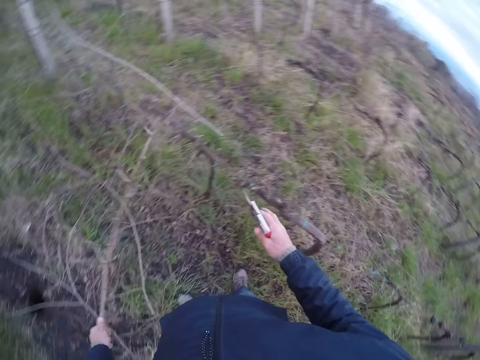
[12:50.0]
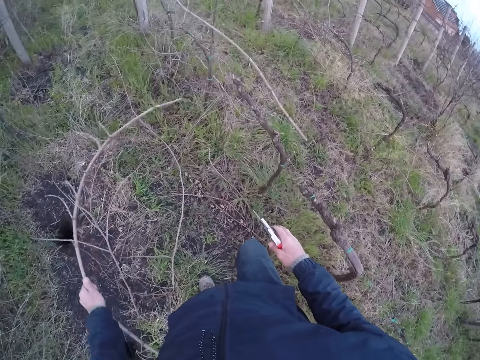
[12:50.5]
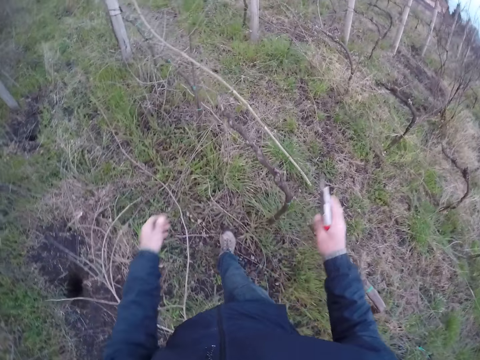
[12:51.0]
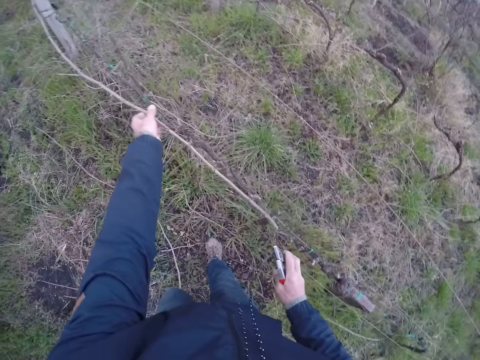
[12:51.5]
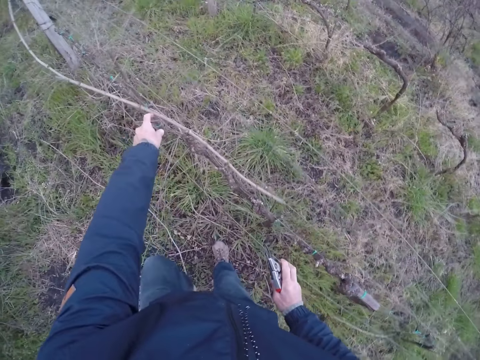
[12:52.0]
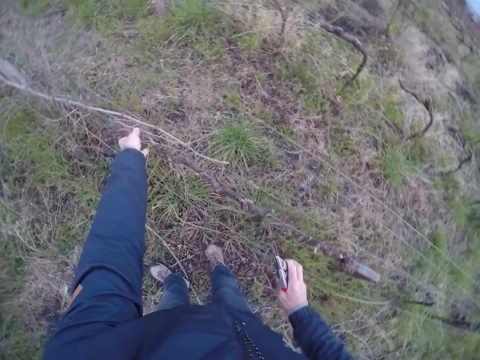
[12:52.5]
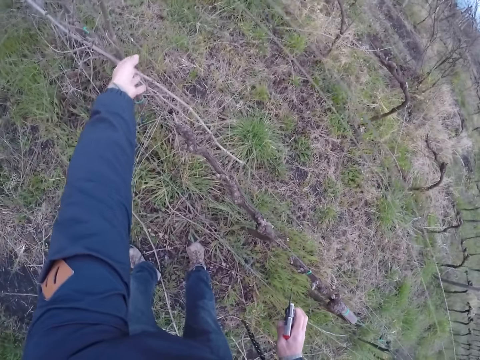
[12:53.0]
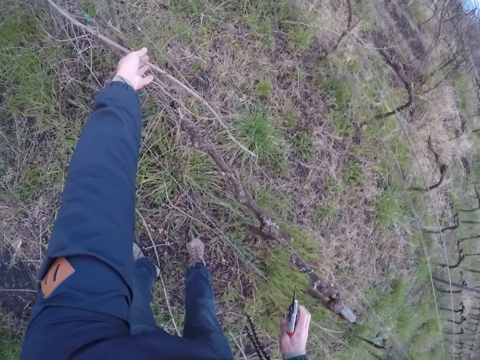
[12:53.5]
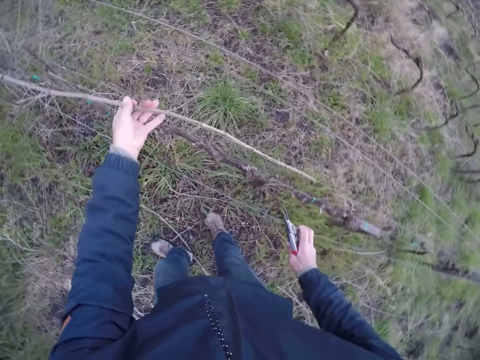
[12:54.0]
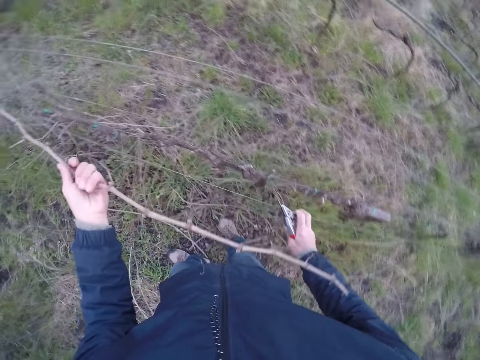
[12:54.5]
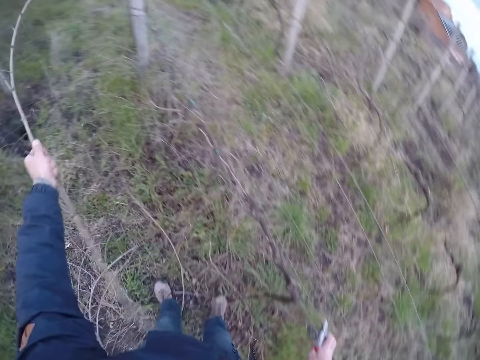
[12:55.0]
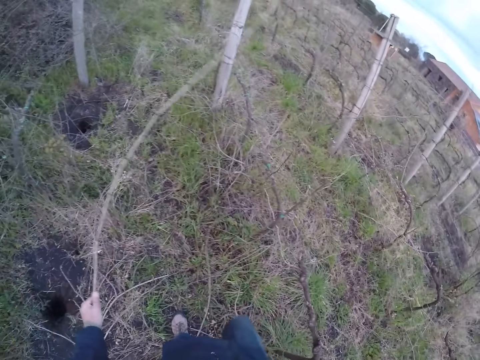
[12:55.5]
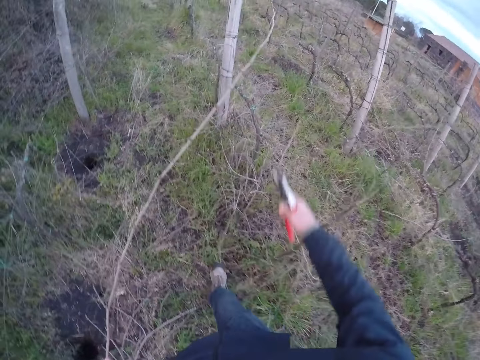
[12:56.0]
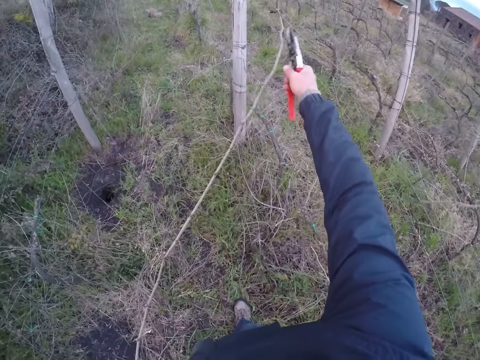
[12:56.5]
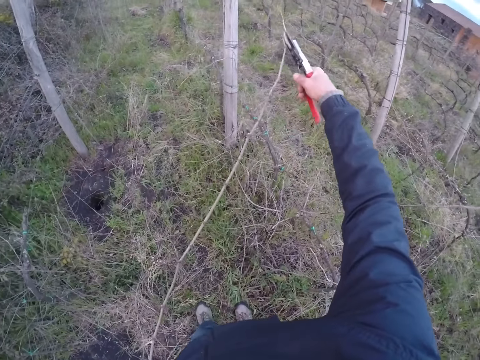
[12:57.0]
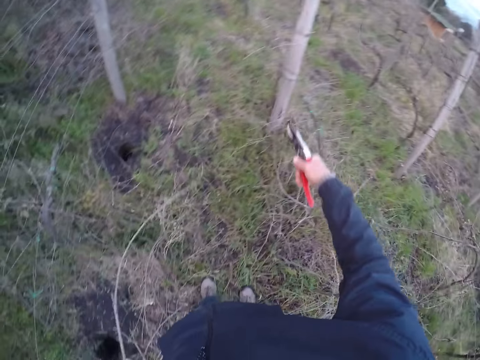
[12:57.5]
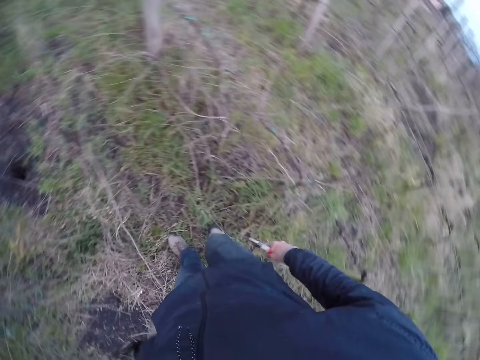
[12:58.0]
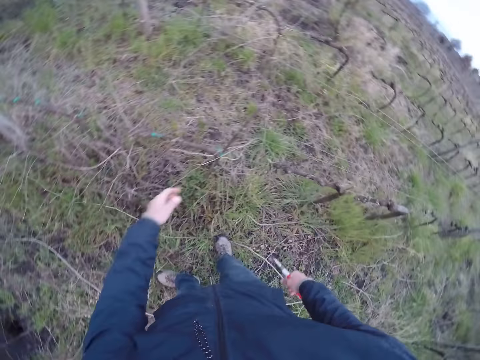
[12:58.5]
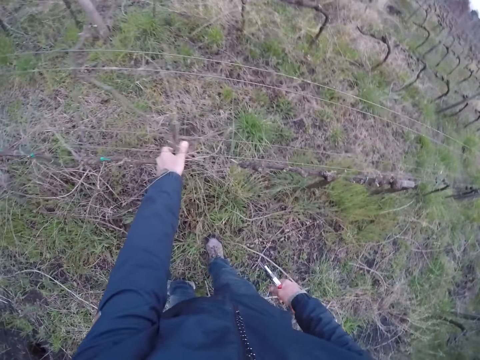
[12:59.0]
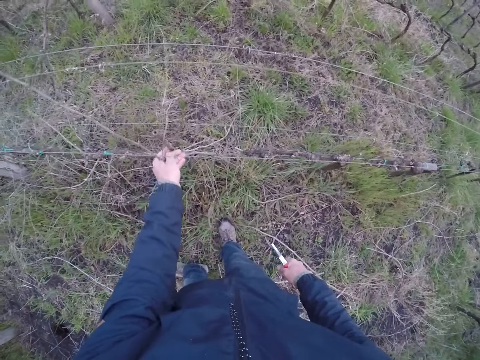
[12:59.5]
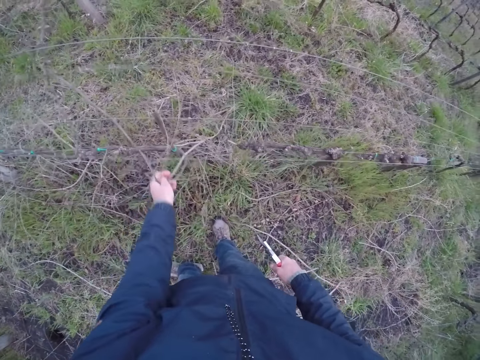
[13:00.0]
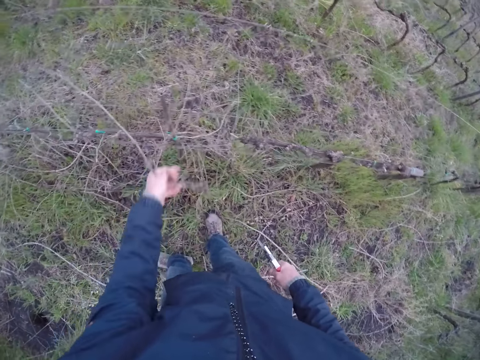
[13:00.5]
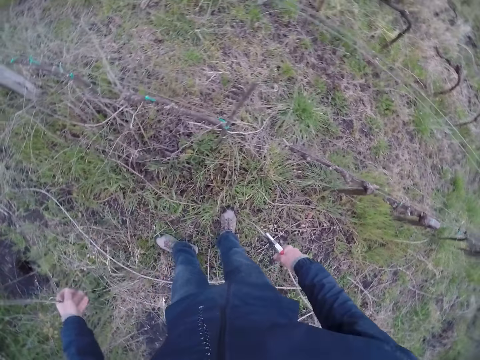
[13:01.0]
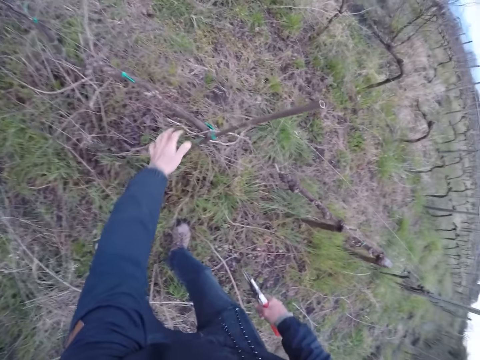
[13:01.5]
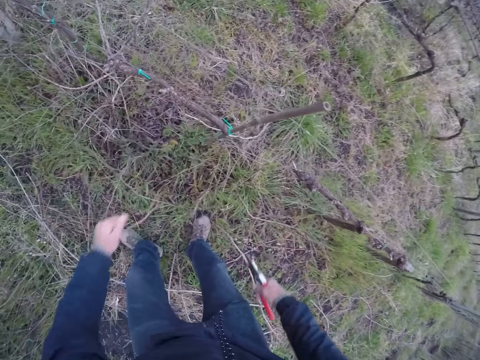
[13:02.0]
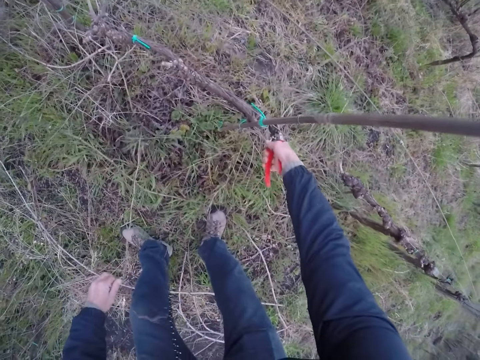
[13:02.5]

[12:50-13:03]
The camera wearer drops the twig in his left hand on the ground. He pulls a twig with his left hand. He cuts the twig in his left hand with the pruning shear on his right hand. He drops the twig in his left hand on the ground. He pulls some twigs with his left hand. He drops the twigs in his left hand on the ground. He pulls a twig with his left hand.

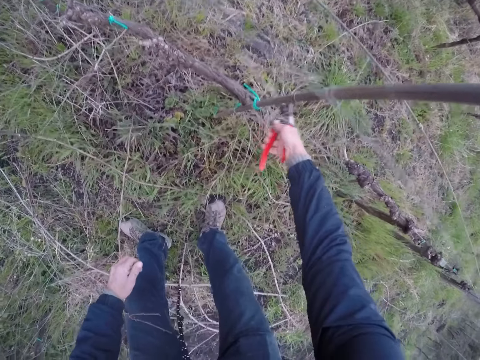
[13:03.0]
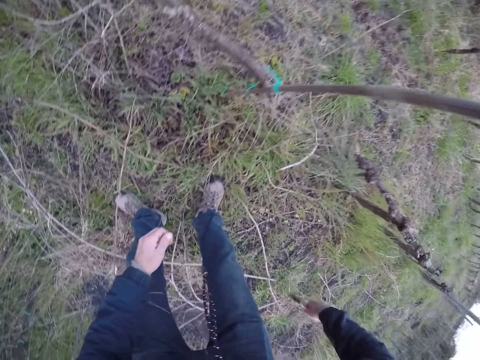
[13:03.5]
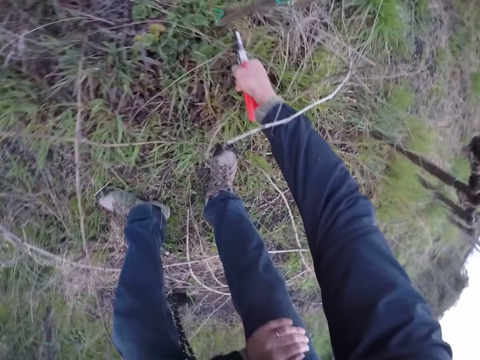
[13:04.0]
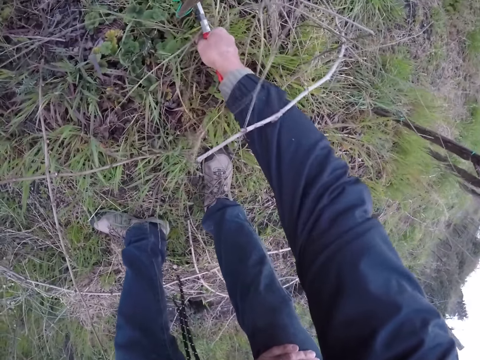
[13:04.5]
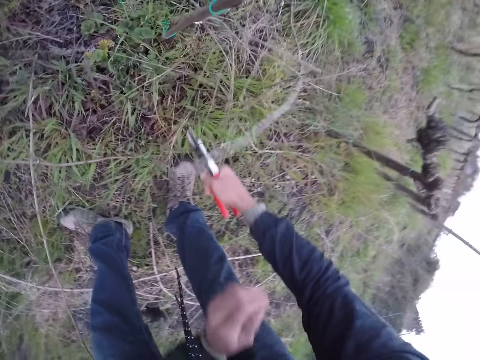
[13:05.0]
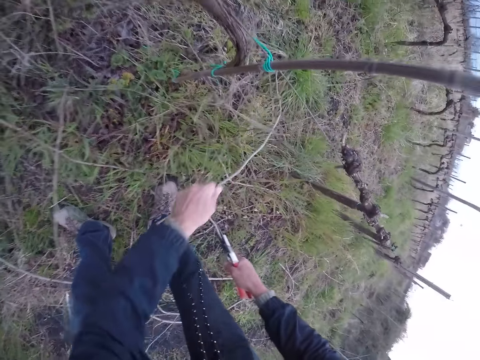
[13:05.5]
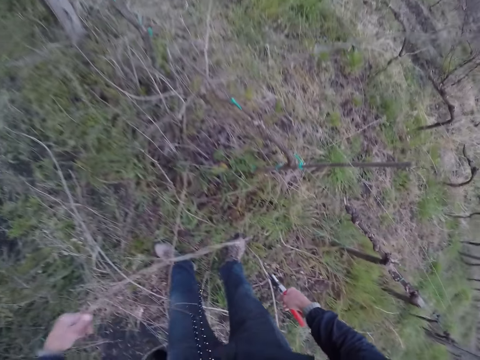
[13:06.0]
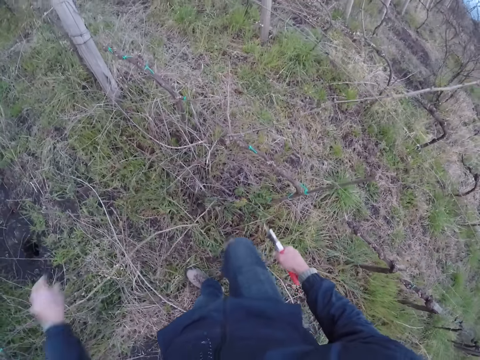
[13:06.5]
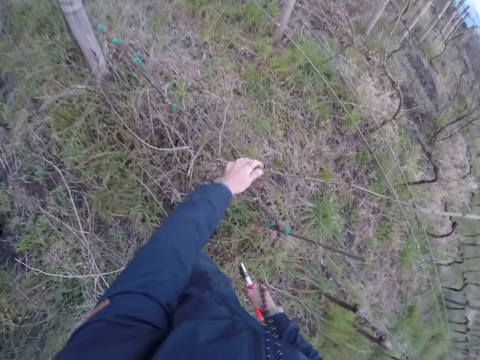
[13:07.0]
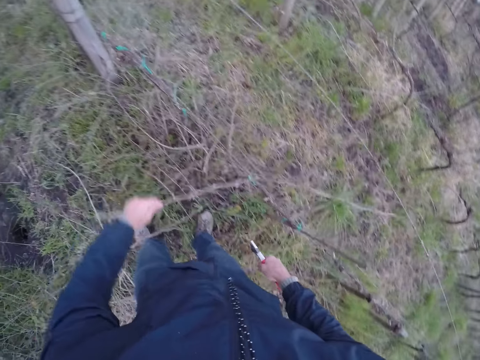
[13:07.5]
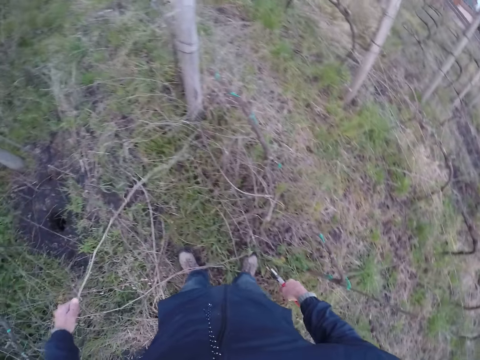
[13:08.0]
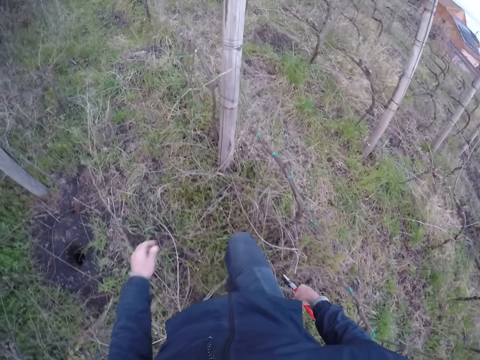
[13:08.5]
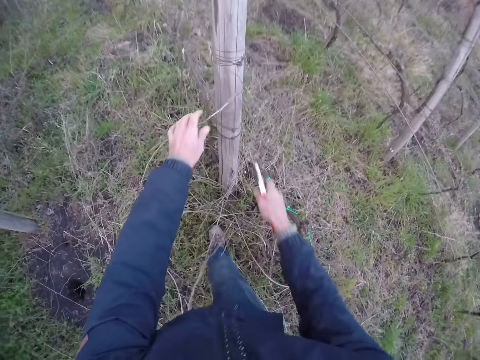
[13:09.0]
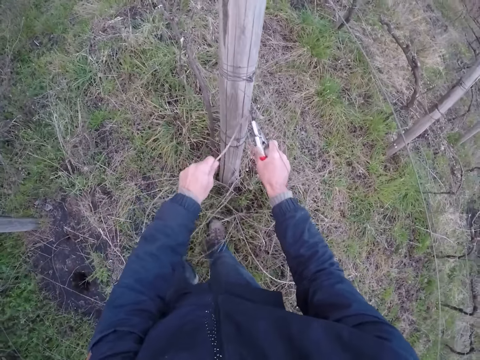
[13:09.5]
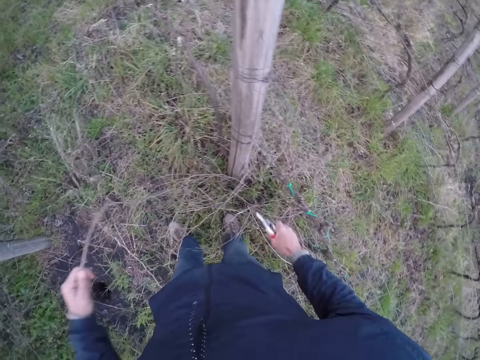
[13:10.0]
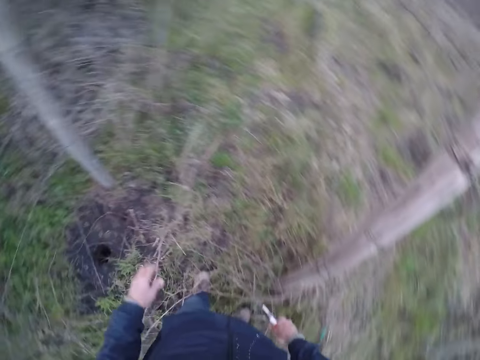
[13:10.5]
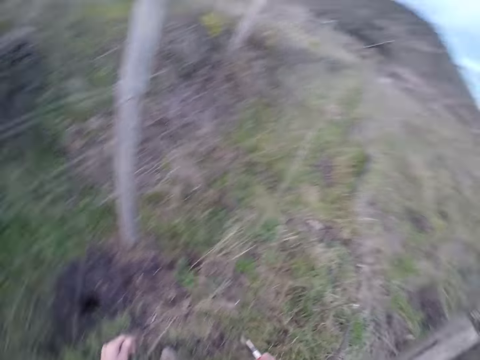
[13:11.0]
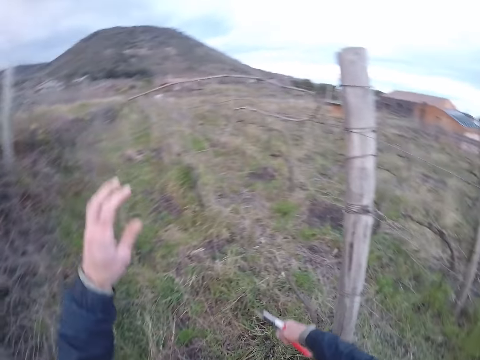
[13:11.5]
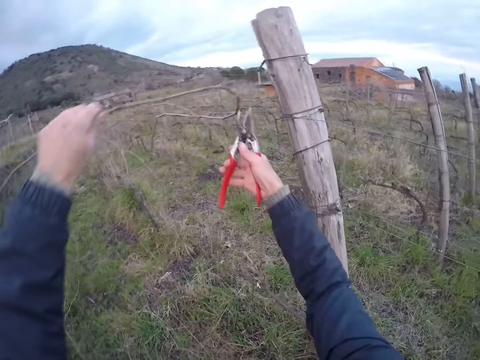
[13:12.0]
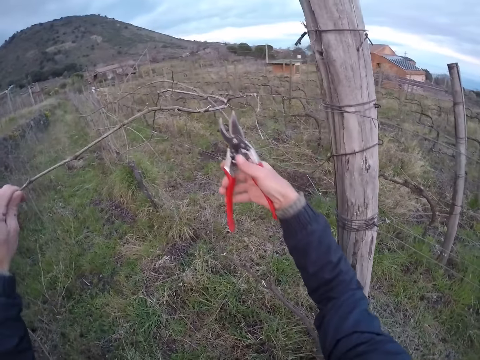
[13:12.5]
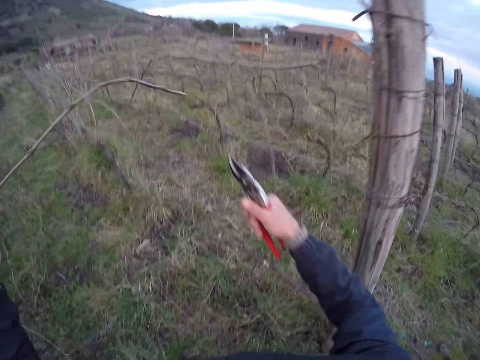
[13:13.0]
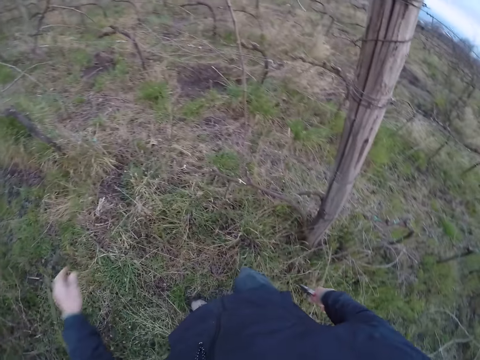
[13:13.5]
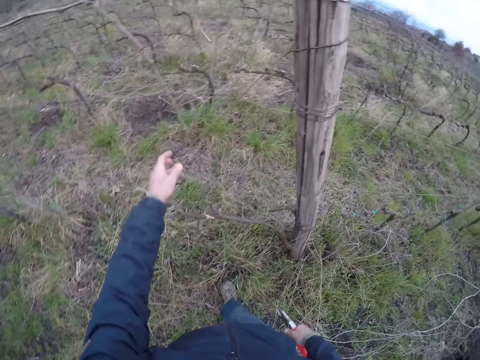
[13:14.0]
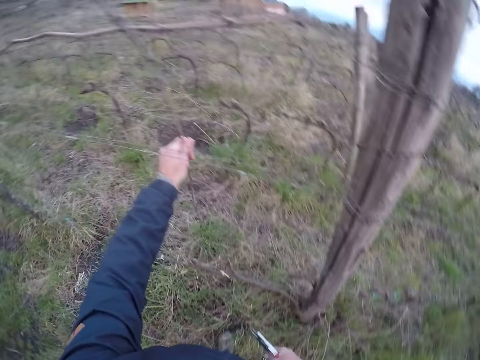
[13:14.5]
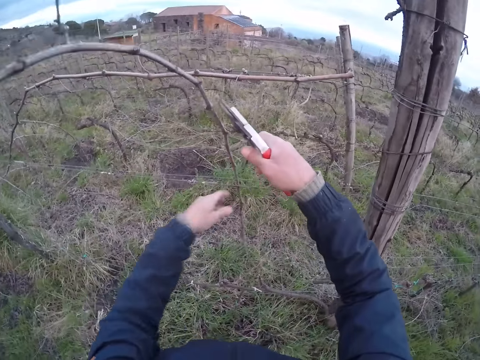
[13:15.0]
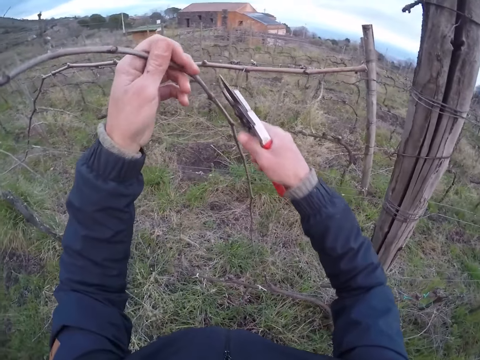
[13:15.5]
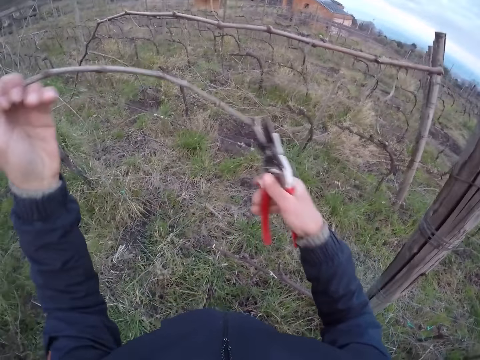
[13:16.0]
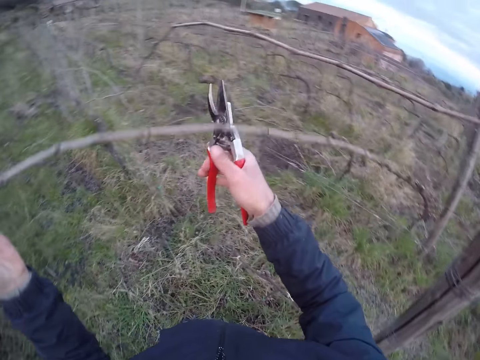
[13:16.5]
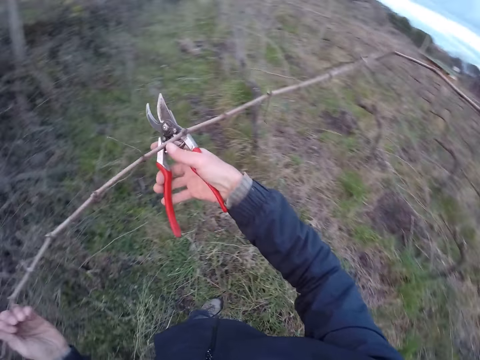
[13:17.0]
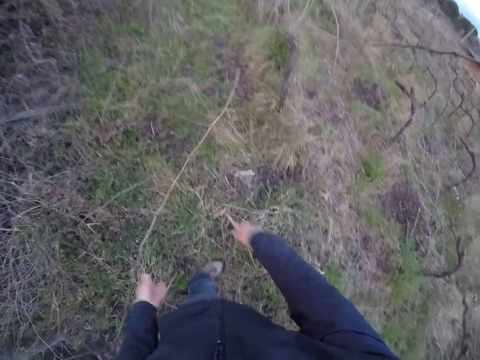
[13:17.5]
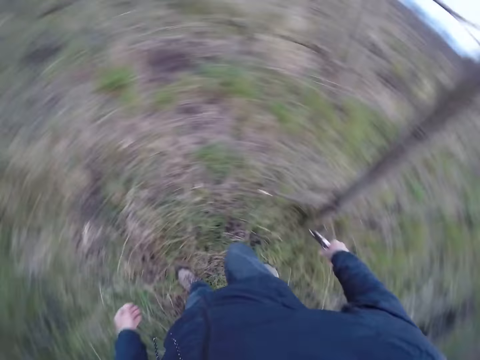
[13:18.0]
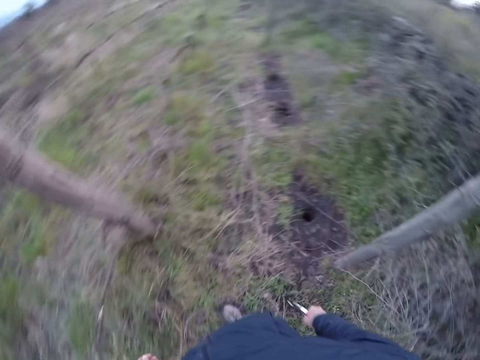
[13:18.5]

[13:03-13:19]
The camera wearer cuts the twig with the pruning shear on his right hand. He cuts the twigs with the pruning shear on his right hand. He pulls a twig with his left hand. He drops the twig in his left hand on the ground. He pulls a twig with his left hand. He drops the twig in his left hand on the ground. He pulls a twig with his left hand. He cuts the twig in his right hand with the pruning shear on his right hand. He drops the twig in his left hand on the ground. He pulls a twig with his left hand. He cuts the twig in his left hand with the pruning shear on his right hand. He drops the twig in his left hand on the ground. He holds a twig with his left hand. He cuts the twig in his left hand with the pruning shear on his right hand. He cuts it again. He throws the twig in both hands on the ground.
